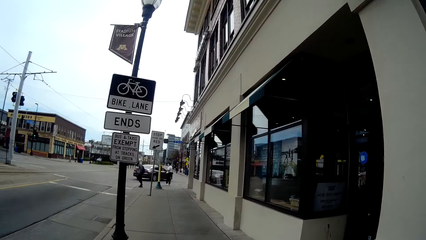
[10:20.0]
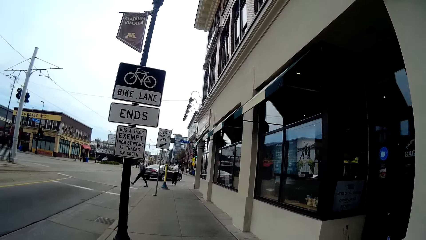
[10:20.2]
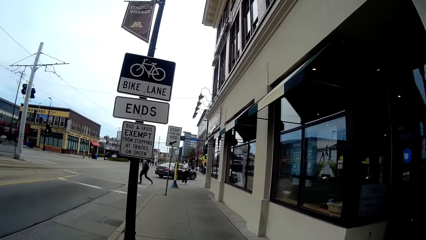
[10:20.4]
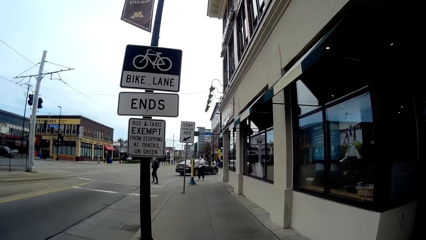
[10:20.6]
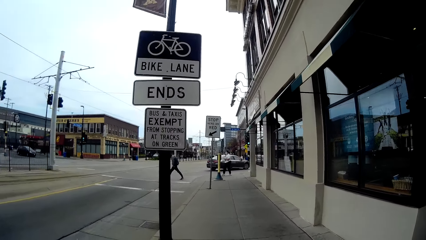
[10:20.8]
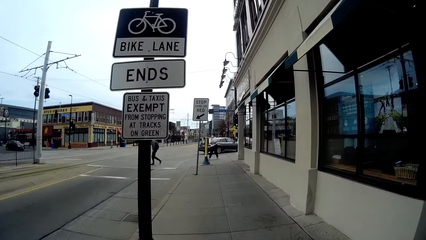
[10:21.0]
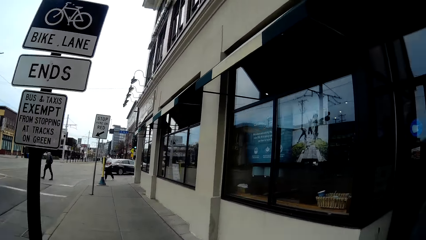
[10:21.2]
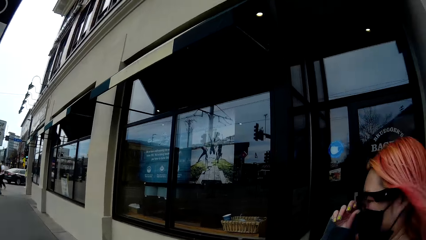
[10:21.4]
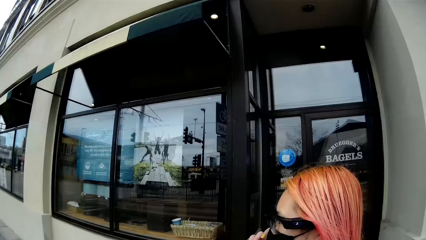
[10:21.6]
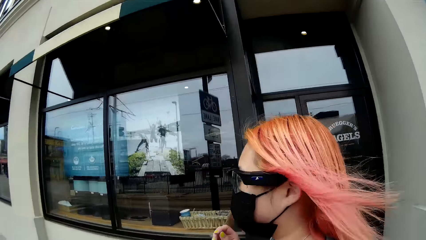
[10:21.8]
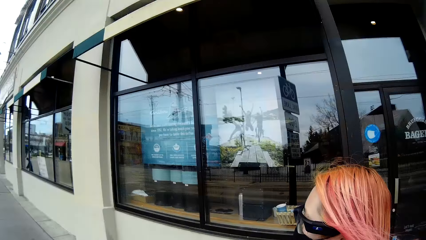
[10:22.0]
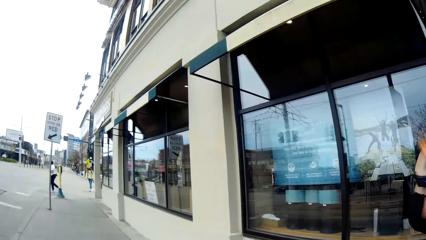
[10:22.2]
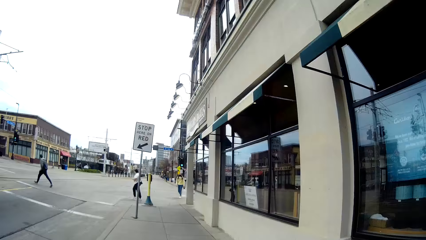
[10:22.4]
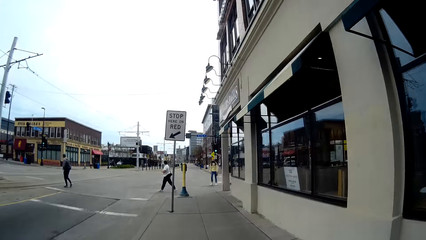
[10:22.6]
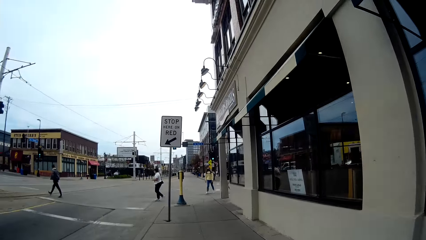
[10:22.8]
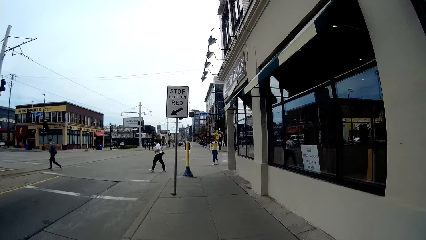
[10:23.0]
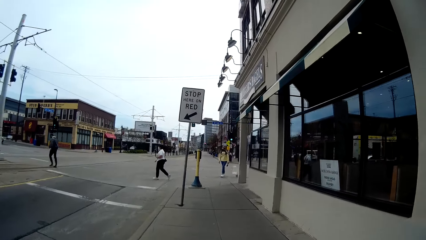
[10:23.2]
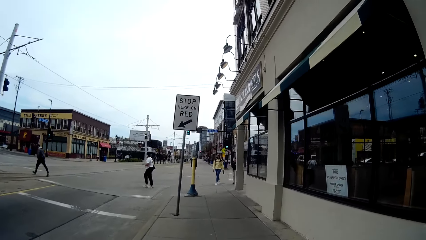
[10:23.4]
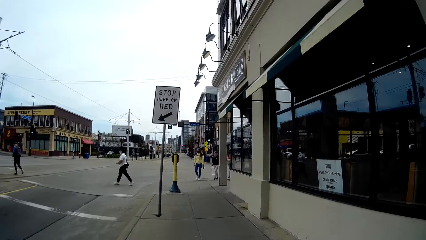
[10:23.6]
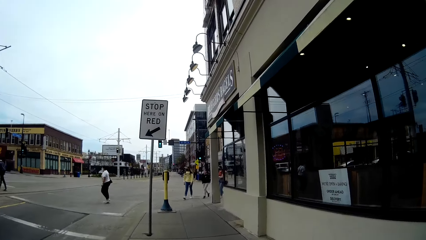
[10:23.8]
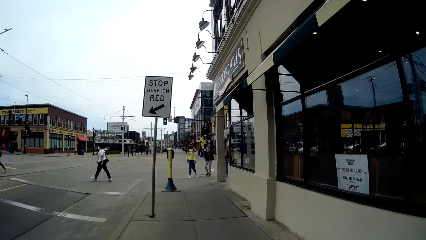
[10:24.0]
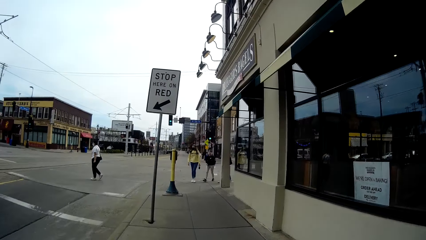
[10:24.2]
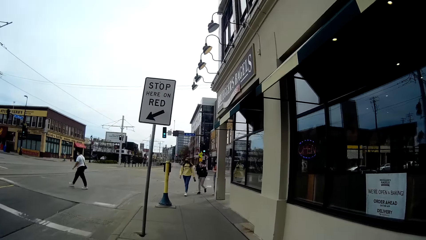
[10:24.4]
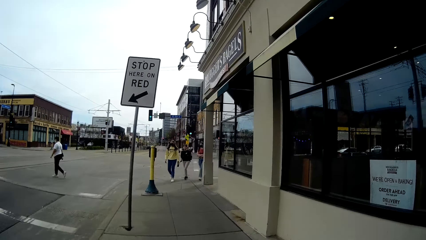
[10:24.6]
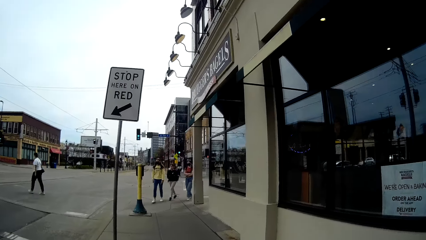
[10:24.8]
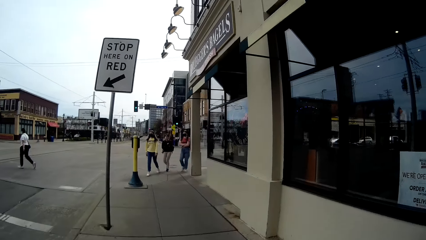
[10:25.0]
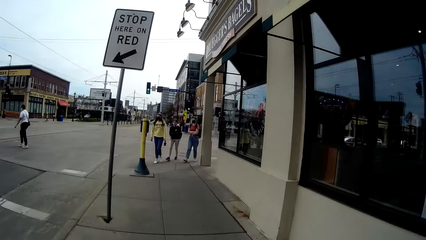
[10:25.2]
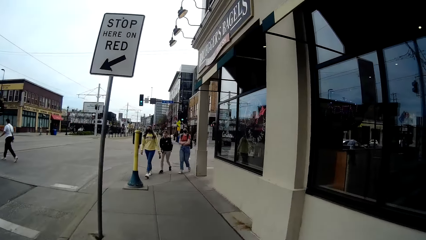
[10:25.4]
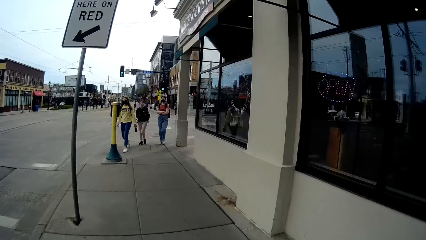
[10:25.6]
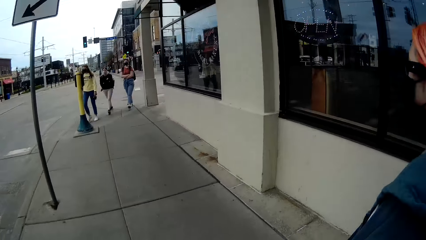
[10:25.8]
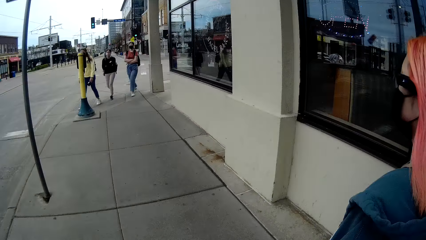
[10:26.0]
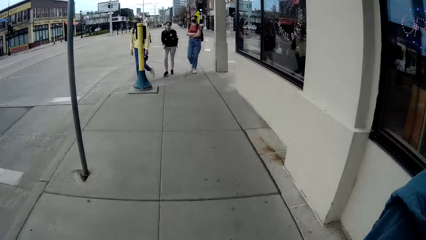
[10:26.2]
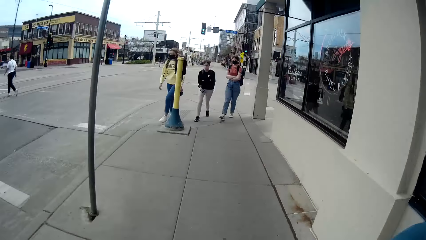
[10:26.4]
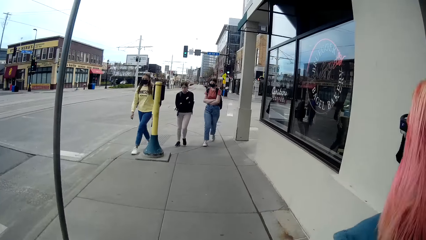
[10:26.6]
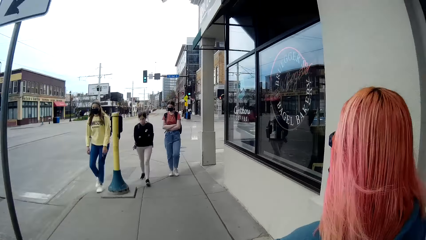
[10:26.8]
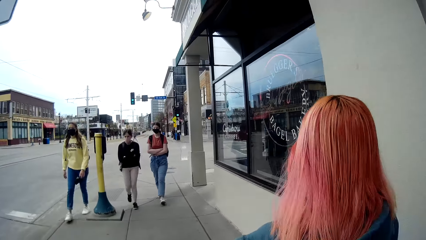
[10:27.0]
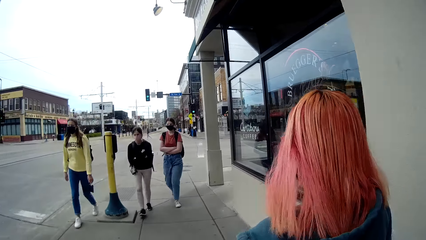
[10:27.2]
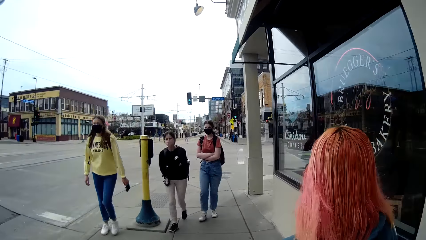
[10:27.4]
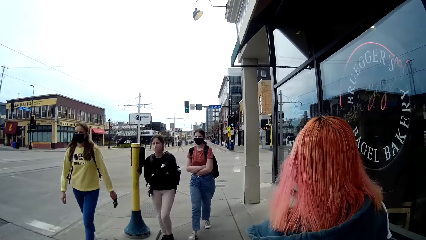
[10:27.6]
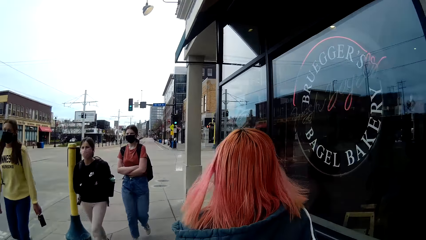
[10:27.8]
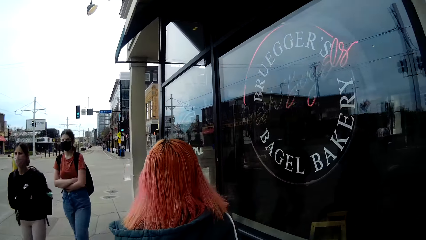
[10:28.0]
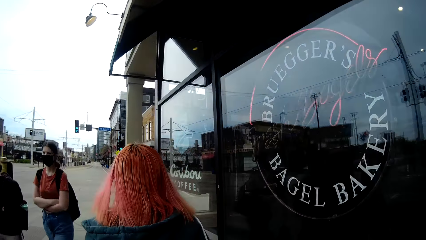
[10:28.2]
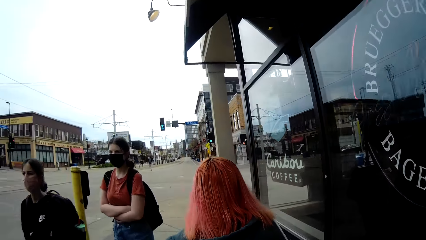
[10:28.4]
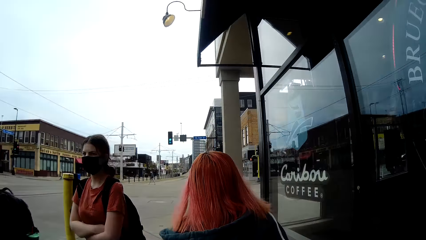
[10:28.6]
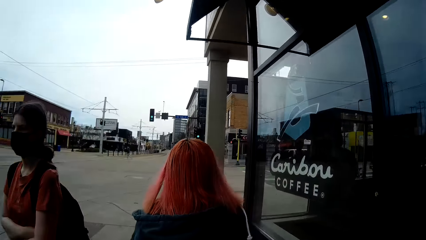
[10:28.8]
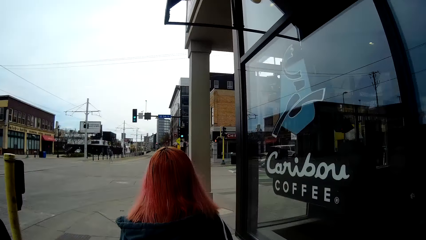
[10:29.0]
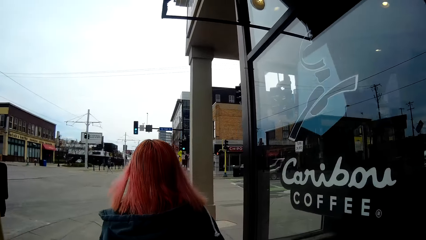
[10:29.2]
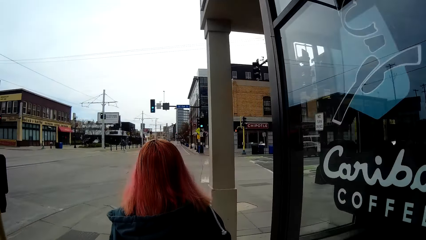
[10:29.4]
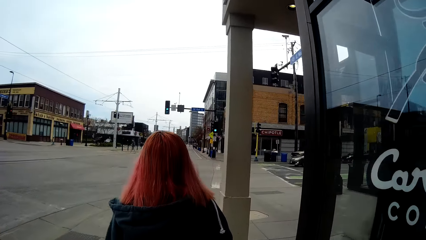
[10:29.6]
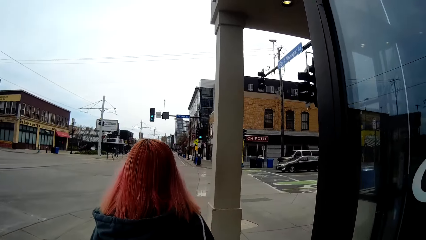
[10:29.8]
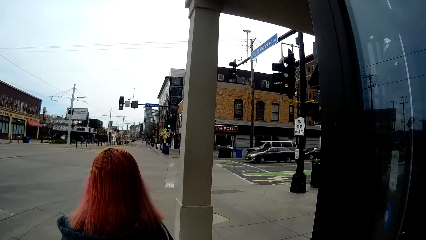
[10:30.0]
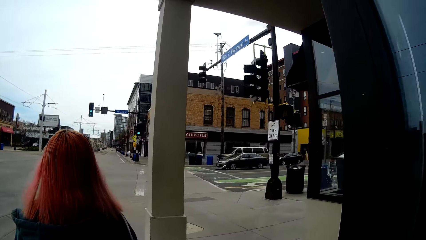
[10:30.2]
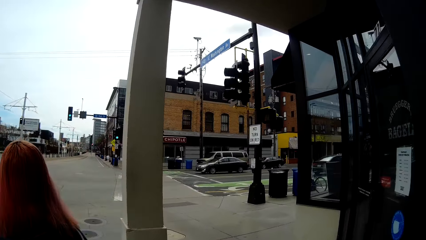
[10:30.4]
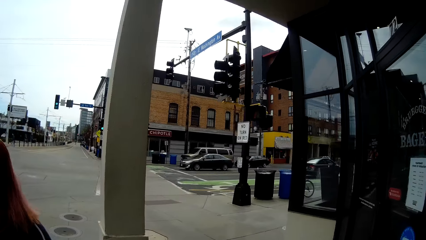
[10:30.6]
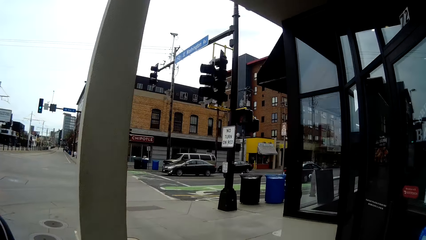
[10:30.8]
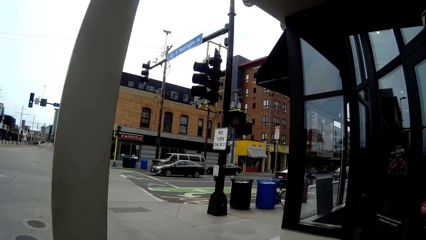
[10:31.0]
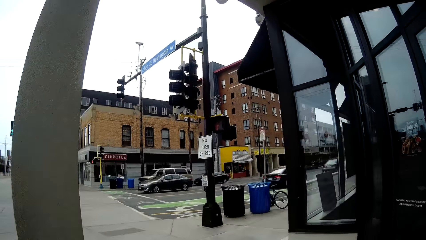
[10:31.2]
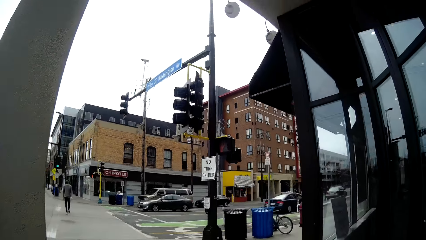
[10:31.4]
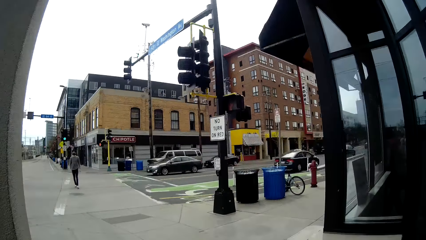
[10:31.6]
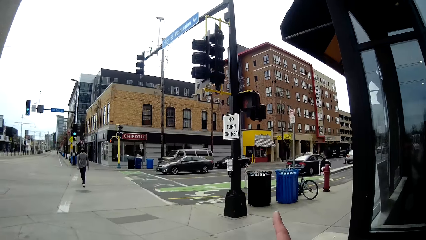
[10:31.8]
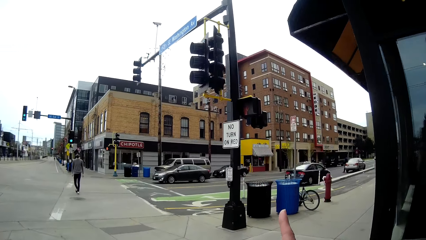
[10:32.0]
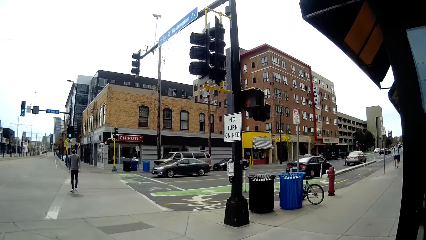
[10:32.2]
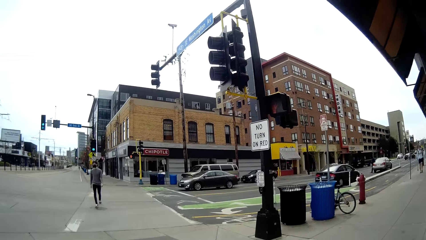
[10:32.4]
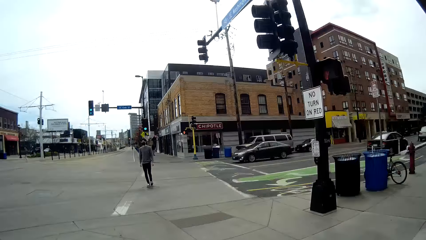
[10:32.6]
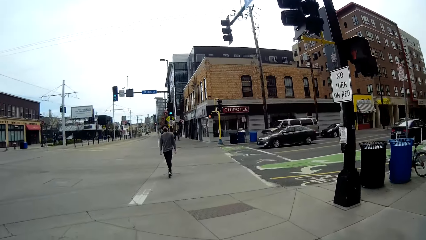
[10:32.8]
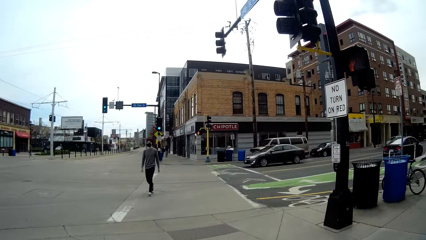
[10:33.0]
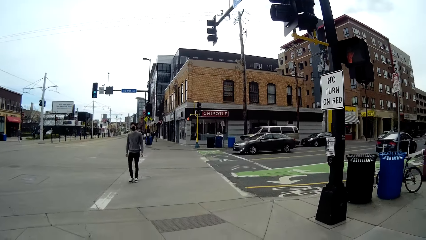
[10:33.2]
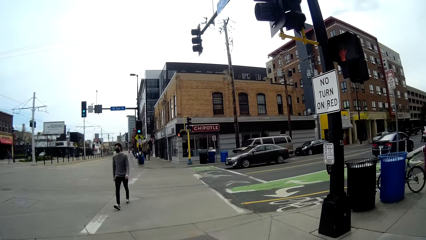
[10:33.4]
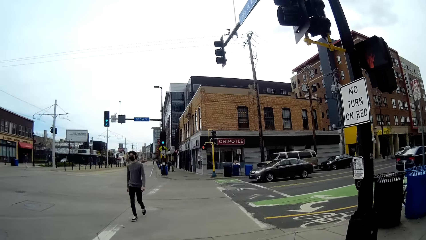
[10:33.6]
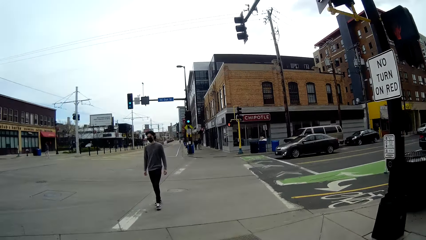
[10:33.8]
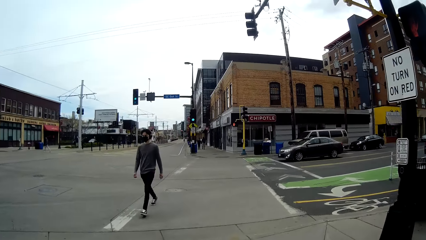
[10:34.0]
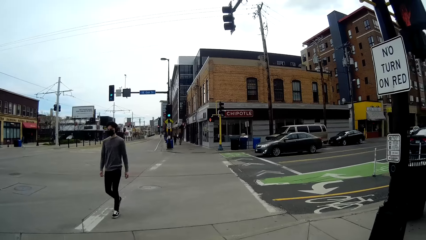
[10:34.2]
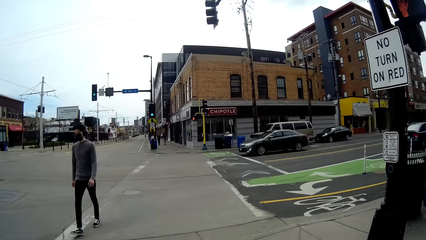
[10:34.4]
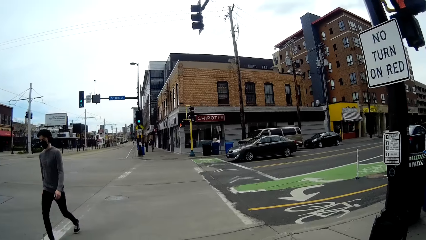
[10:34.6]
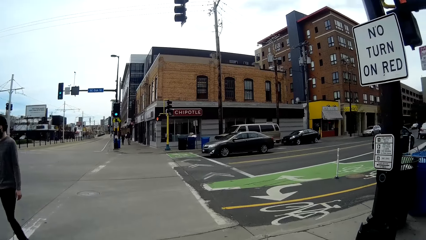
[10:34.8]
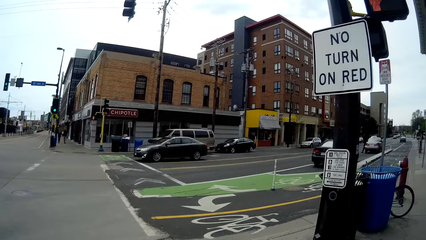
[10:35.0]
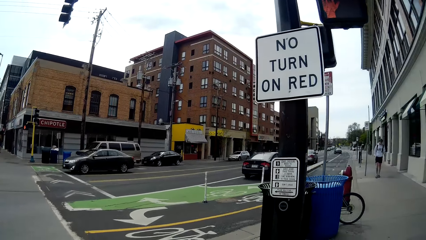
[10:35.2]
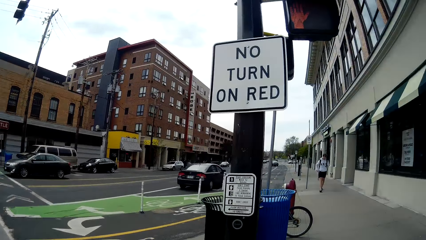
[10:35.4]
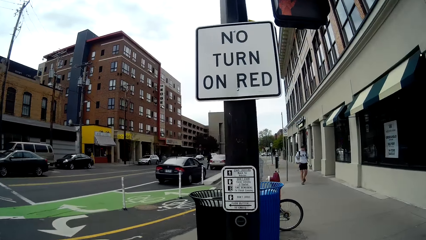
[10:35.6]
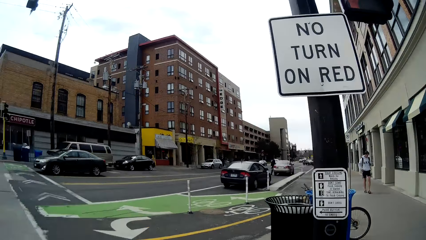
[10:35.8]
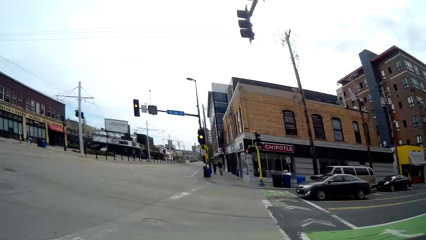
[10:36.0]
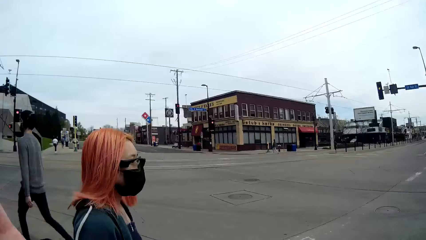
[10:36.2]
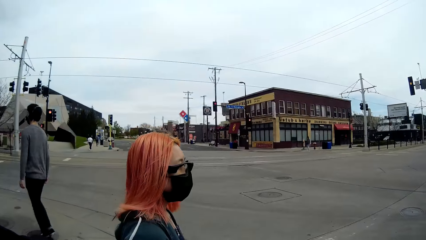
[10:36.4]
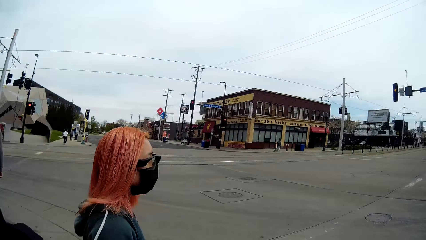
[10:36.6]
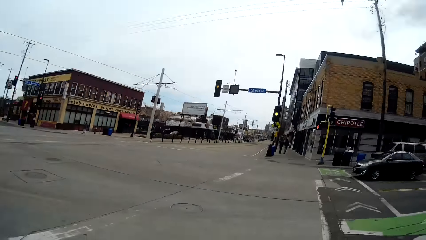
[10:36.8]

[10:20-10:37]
A woman adjusts her glasses with her right hand. Three women walked past the camera wearer and the woman. The woman interacts with the camera wearer. The camera wearer points at a building with her right index finger. A man walked past the camera wearer and the woman.
